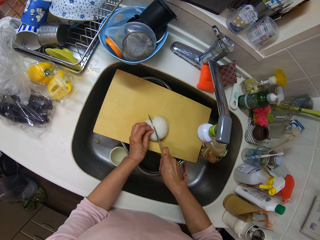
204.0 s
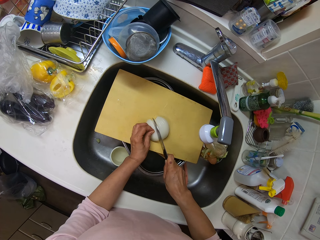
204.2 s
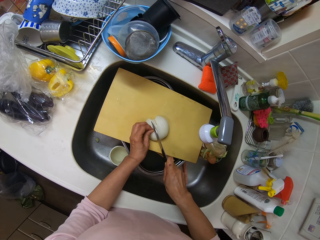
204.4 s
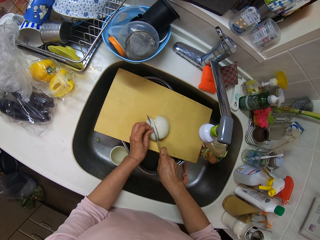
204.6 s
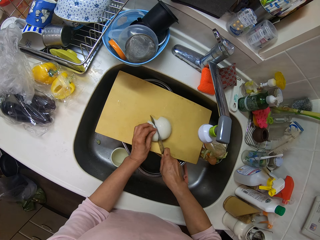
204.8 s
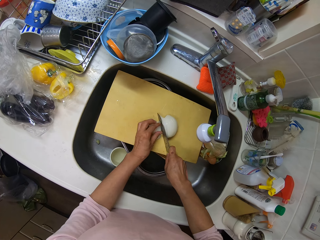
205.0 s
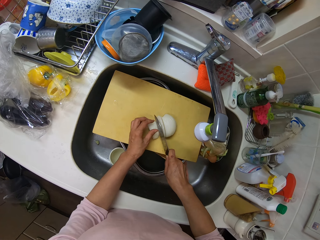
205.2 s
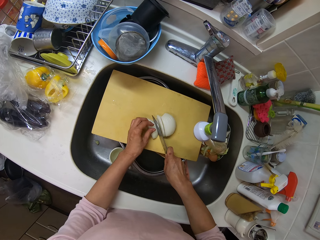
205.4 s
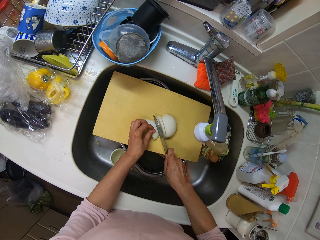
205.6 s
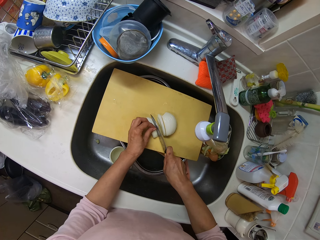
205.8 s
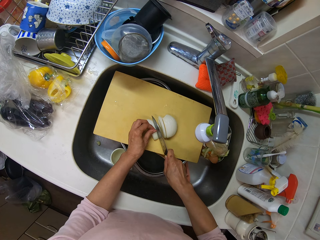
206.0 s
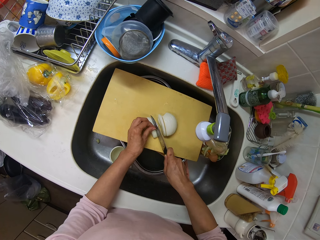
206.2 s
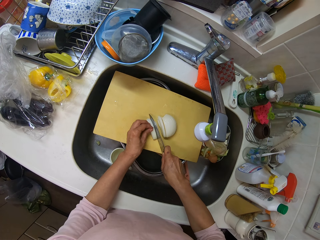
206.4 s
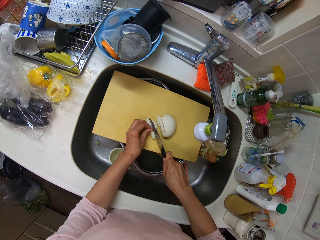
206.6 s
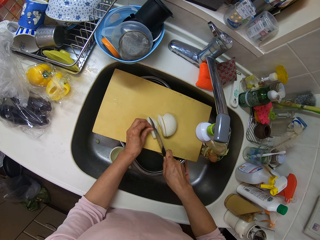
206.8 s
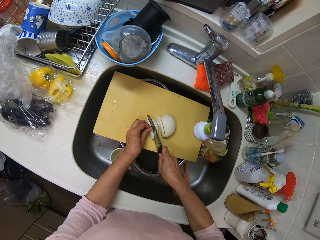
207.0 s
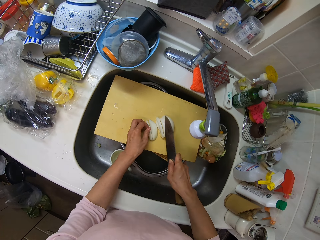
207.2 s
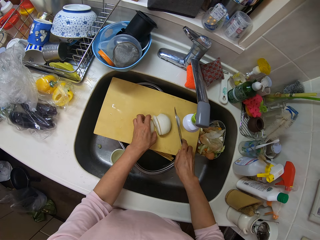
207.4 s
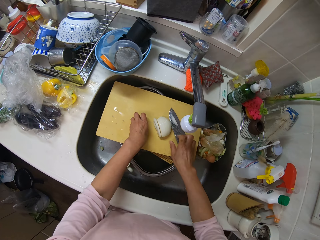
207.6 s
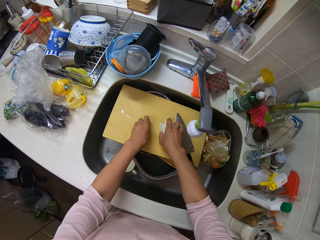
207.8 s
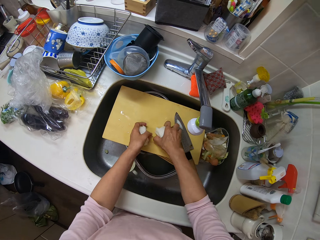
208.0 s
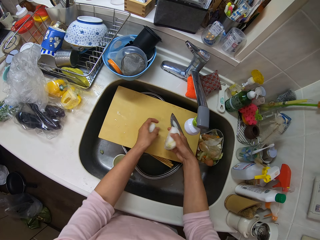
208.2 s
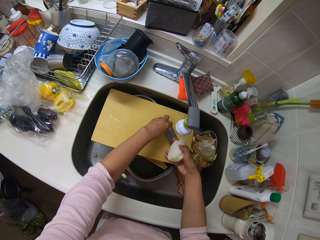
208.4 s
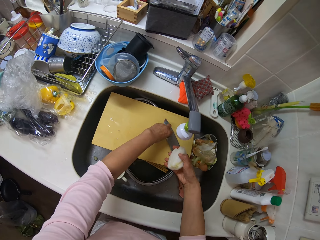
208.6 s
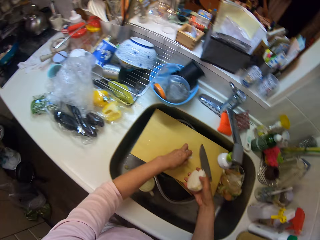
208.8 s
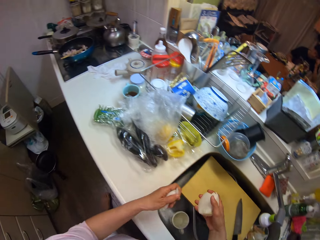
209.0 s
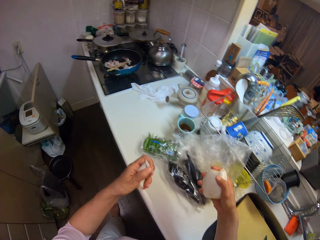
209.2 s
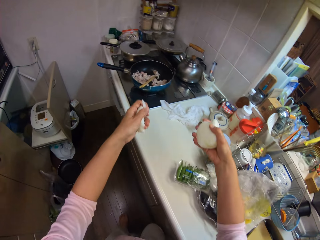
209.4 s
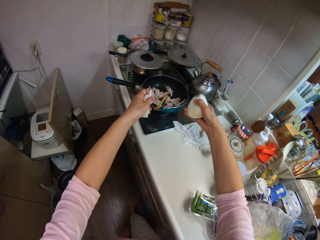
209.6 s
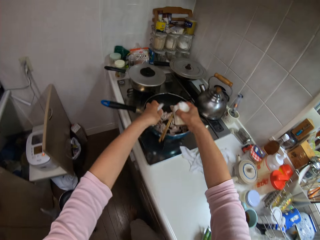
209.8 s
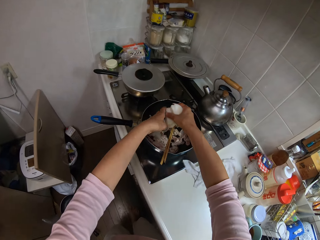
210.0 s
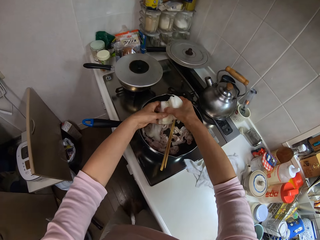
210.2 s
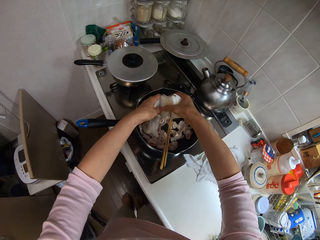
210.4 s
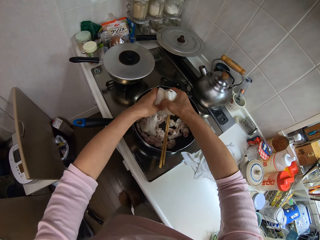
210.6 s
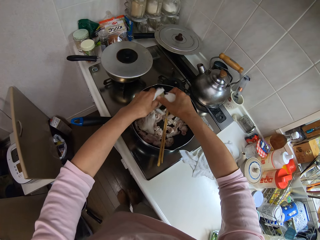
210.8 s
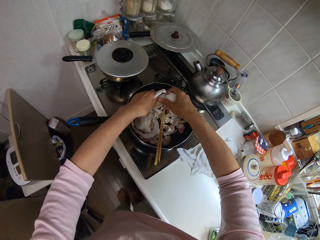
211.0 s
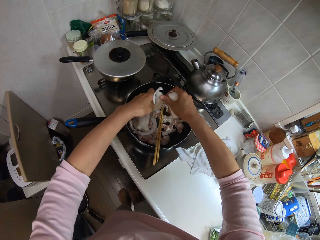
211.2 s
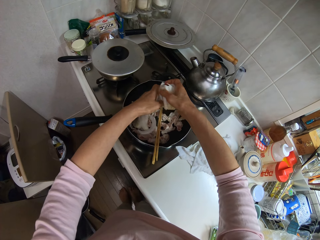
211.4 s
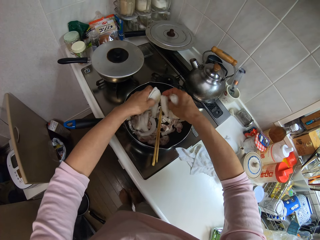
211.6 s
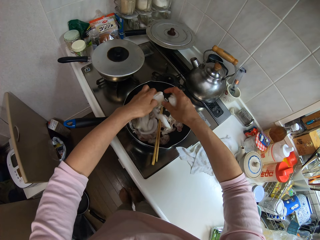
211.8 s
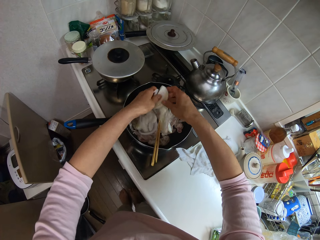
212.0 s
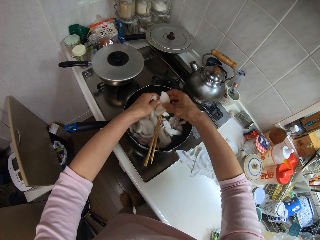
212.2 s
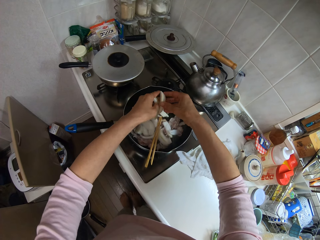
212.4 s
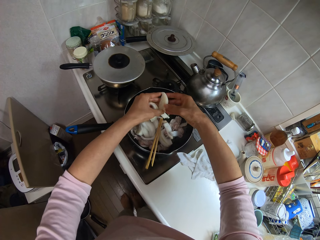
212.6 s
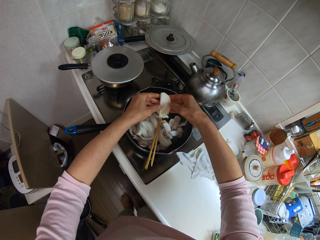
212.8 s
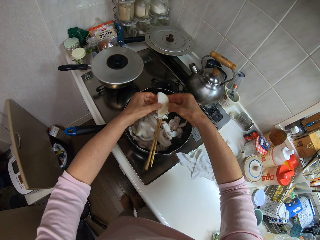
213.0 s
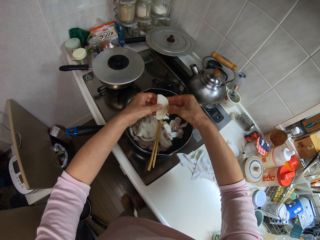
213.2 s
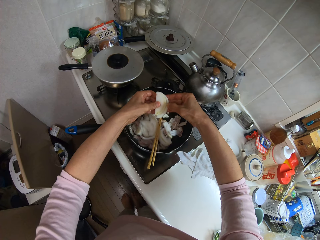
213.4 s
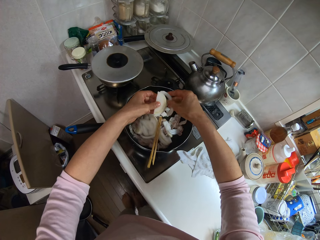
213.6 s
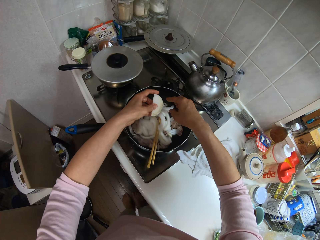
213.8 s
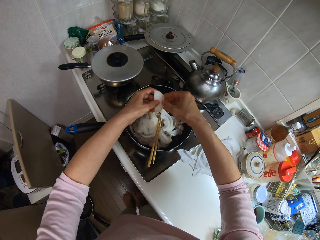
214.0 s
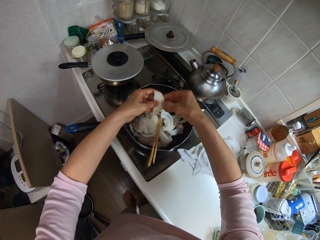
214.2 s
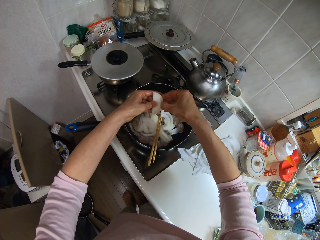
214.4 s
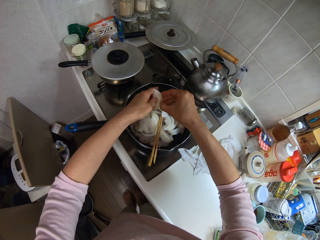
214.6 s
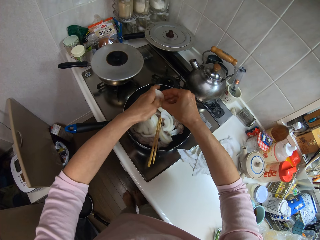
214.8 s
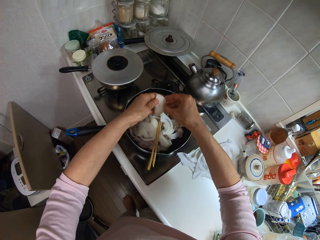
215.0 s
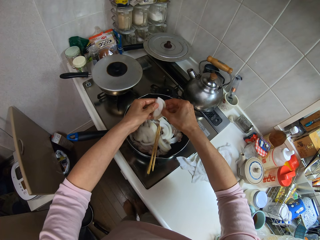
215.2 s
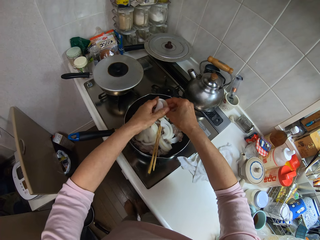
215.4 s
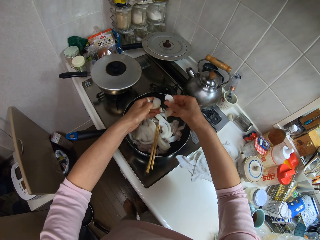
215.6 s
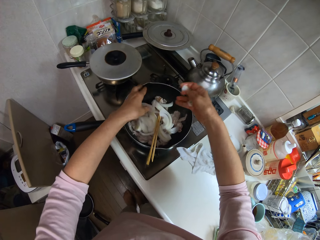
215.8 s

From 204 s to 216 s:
The camera wearer puts the knife on the chopping board. She packs the slices with her hands. She picks the onions from the chopping board. She drops the slices of onion into the pan.

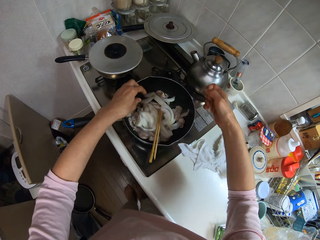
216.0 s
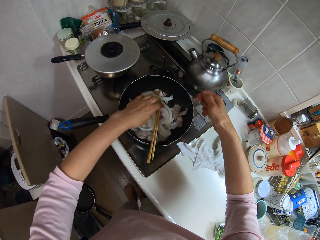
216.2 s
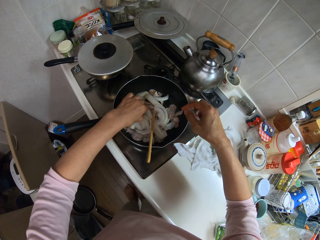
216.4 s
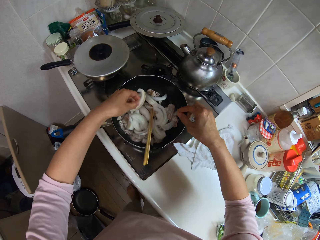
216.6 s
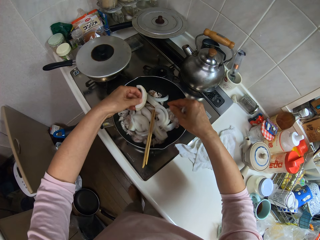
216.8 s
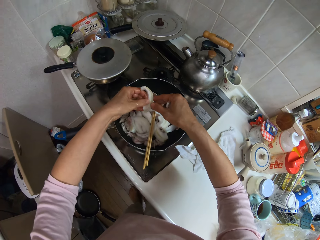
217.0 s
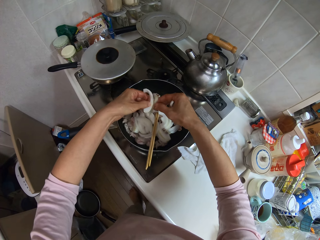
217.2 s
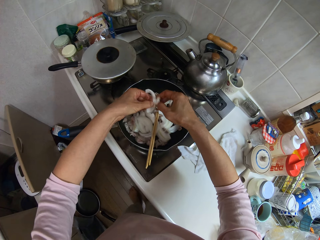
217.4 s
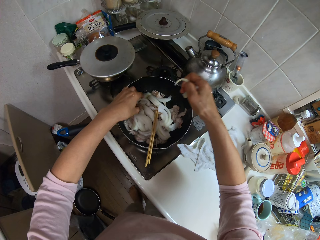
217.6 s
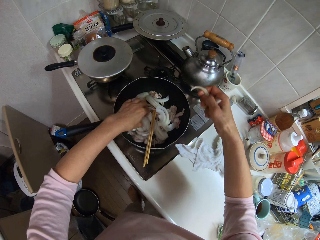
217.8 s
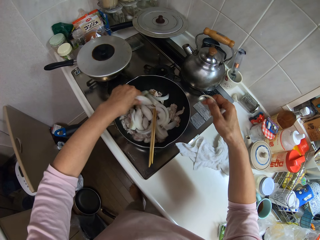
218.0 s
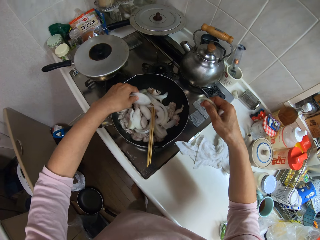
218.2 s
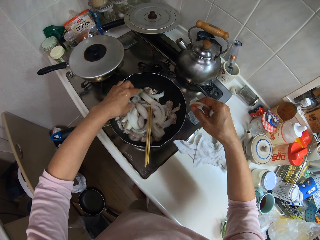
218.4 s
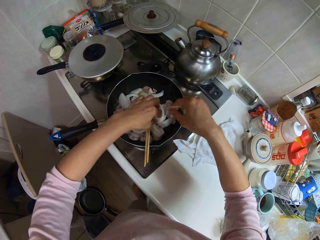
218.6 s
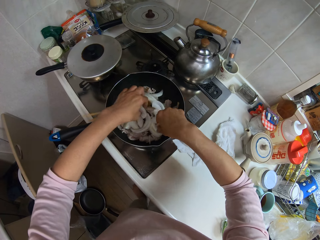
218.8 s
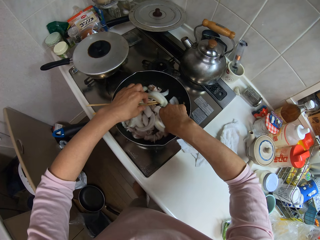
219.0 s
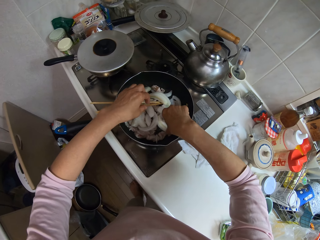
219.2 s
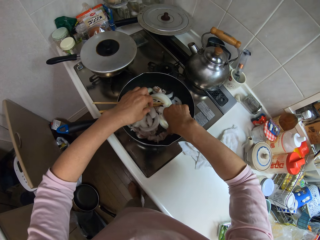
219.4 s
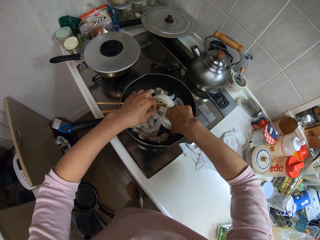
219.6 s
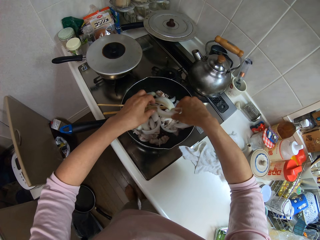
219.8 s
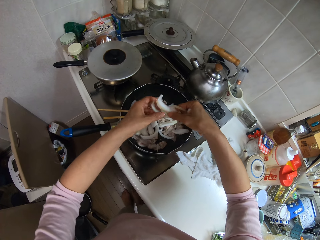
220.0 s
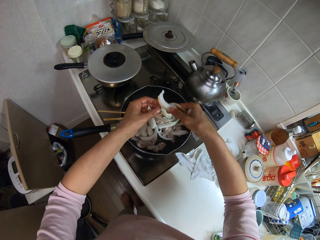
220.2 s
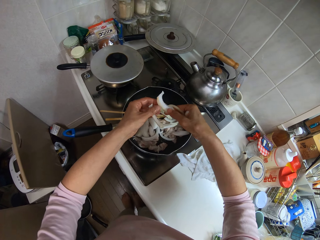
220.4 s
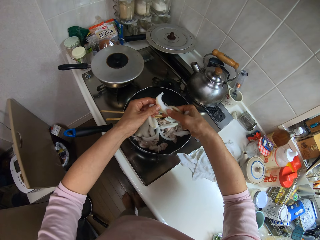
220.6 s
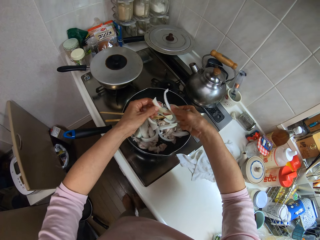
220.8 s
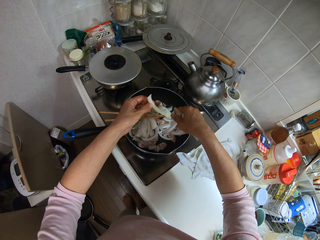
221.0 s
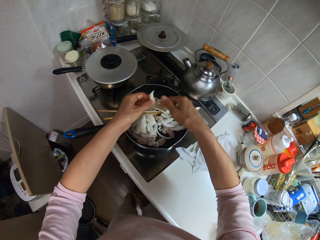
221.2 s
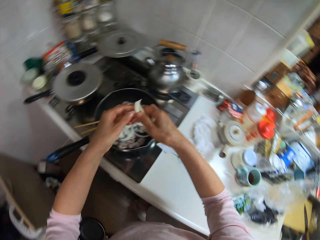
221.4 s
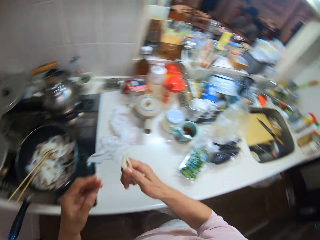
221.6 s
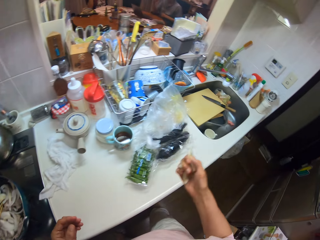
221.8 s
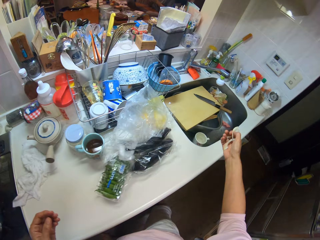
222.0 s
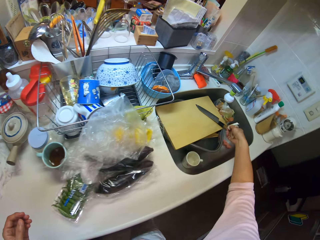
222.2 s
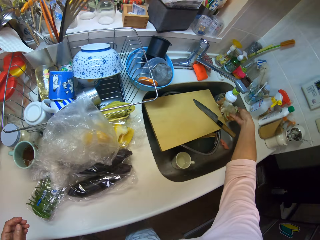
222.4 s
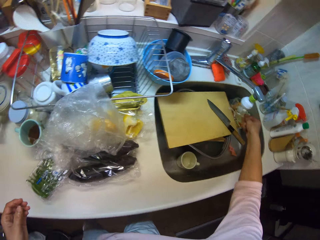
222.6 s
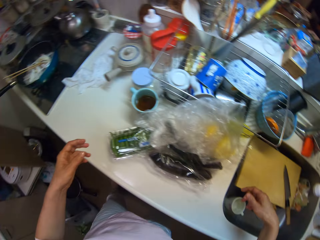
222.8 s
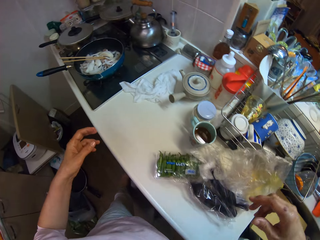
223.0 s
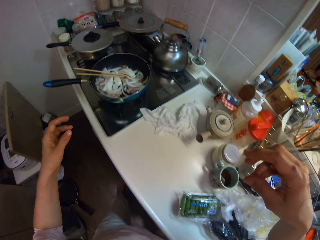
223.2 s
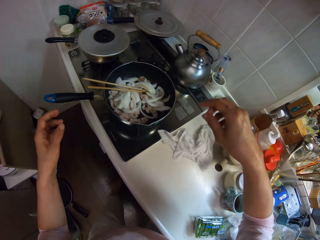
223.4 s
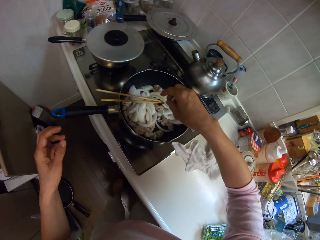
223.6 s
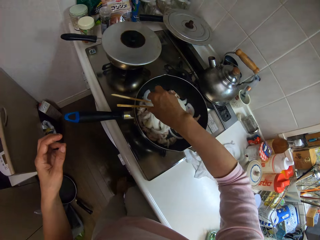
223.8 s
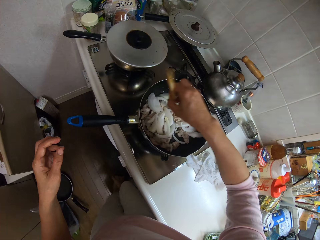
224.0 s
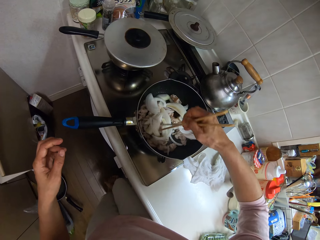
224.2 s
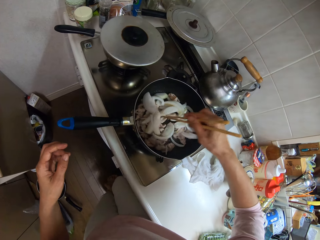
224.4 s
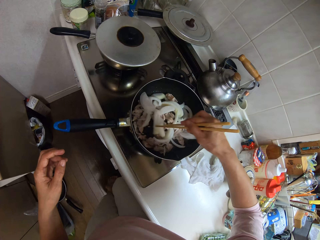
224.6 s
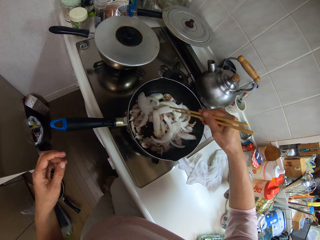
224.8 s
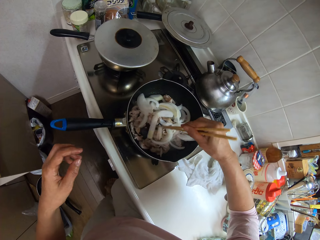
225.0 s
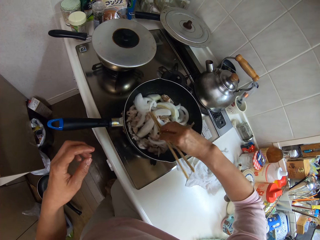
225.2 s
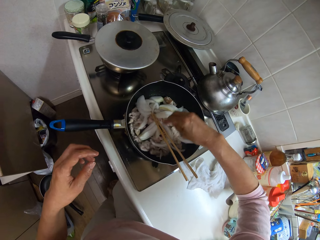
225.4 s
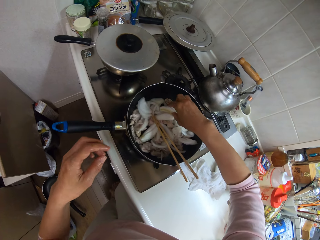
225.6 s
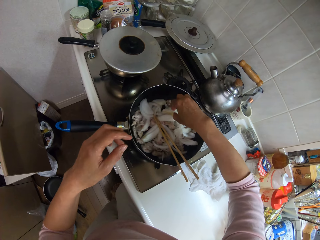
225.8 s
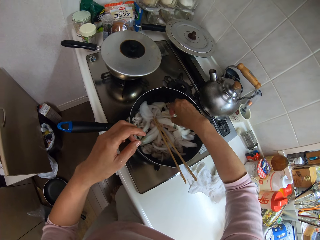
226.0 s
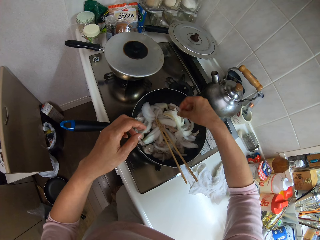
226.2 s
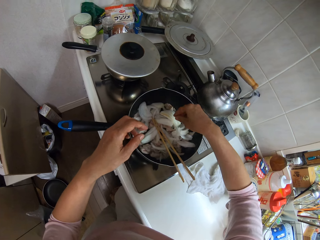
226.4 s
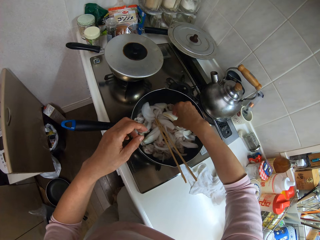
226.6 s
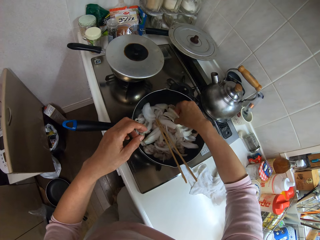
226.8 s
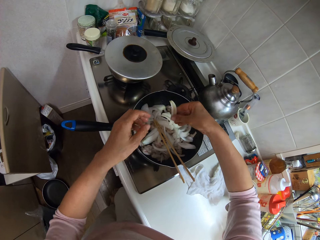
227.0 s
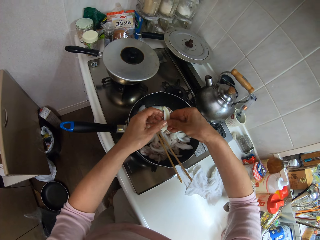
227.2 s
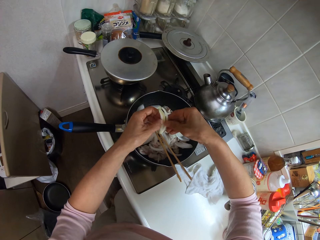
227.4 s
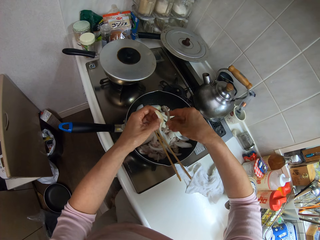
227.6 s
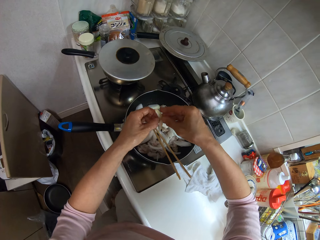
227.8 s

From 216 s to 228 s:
The camera wearer drops a slice of onion into the wash sink. They mix the onions with the meat in the pan using a chopstick. They separate the onions.
